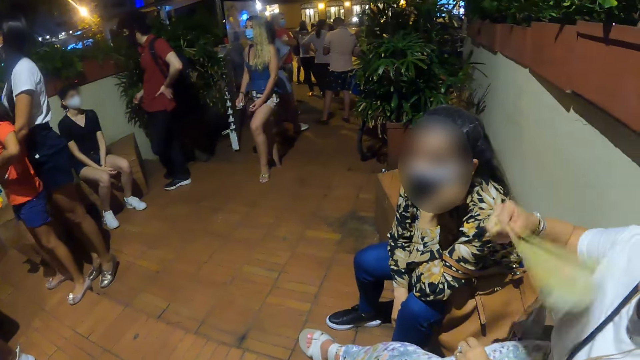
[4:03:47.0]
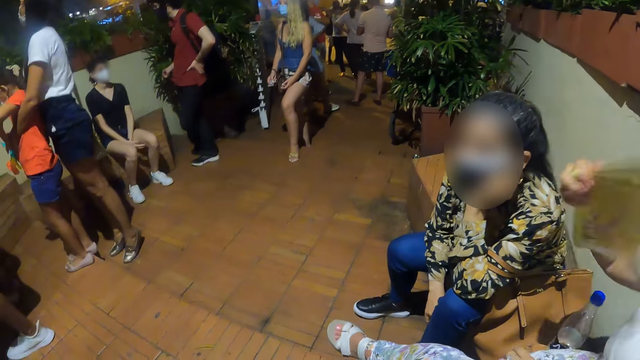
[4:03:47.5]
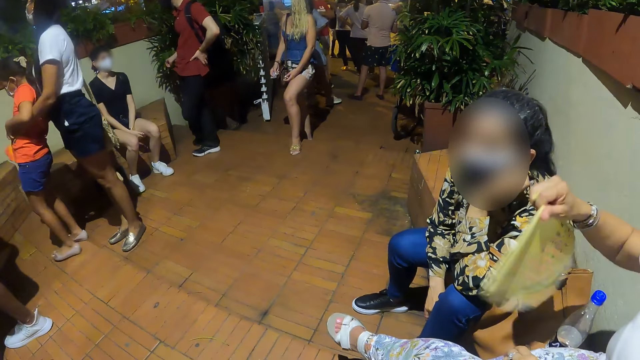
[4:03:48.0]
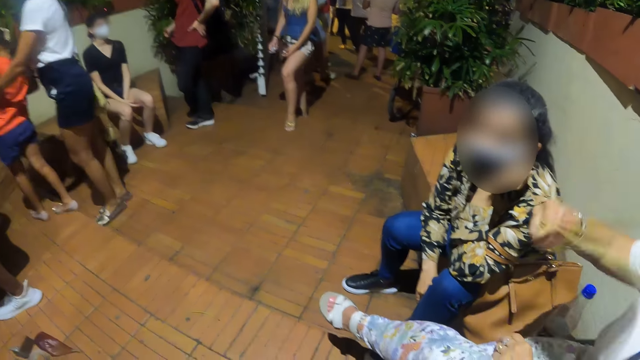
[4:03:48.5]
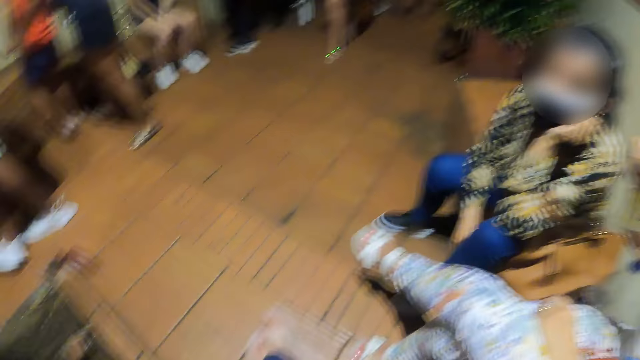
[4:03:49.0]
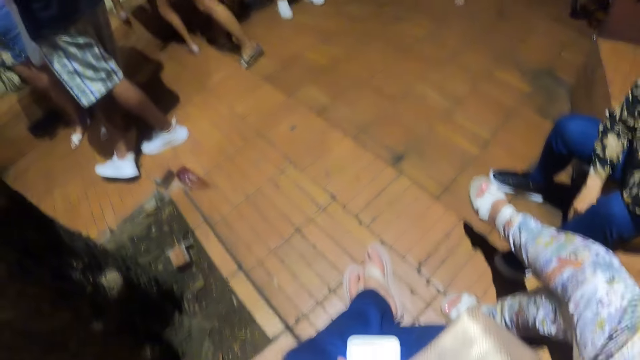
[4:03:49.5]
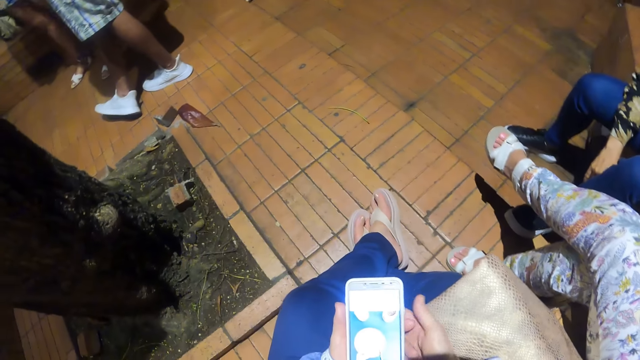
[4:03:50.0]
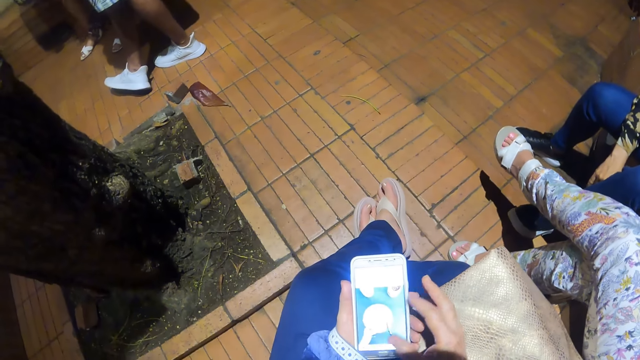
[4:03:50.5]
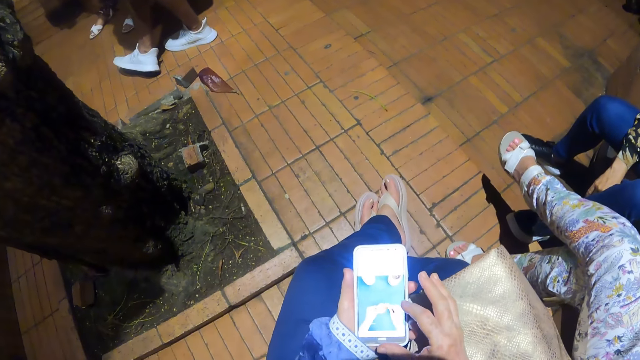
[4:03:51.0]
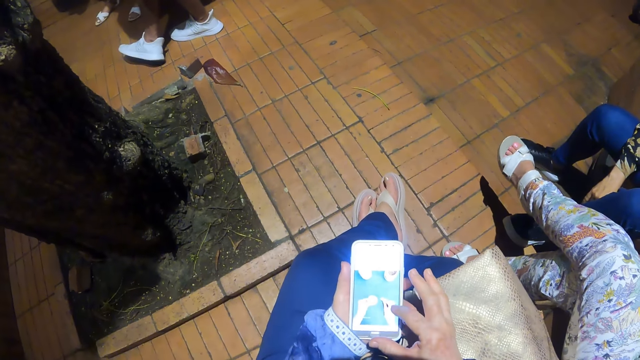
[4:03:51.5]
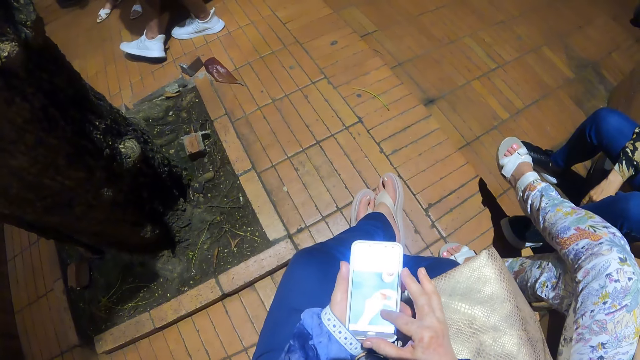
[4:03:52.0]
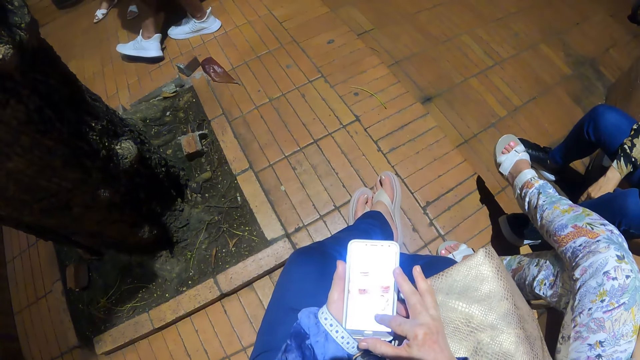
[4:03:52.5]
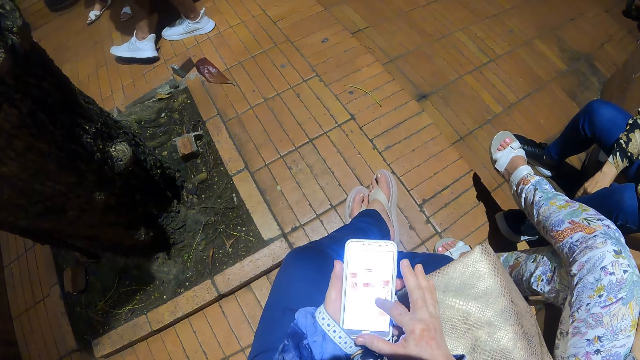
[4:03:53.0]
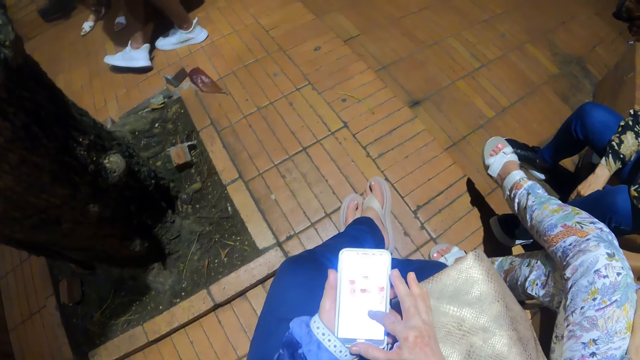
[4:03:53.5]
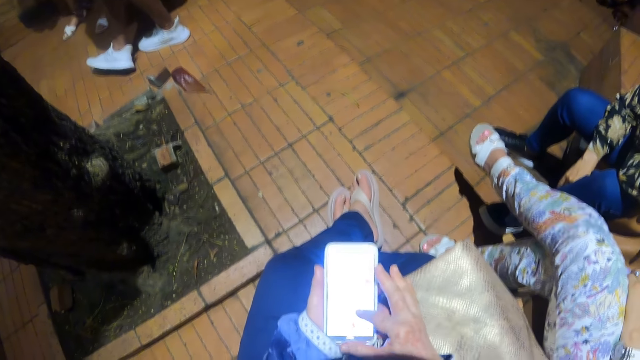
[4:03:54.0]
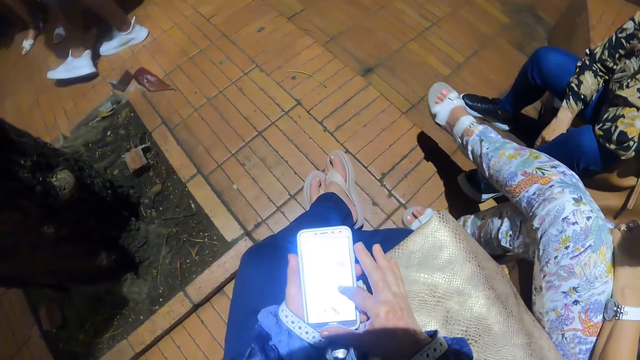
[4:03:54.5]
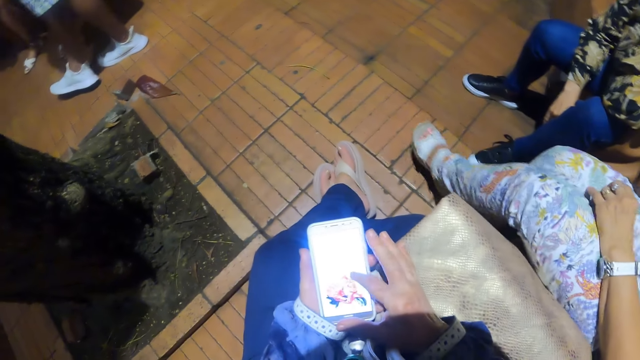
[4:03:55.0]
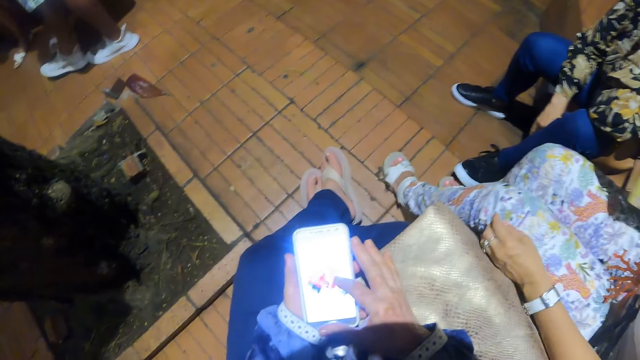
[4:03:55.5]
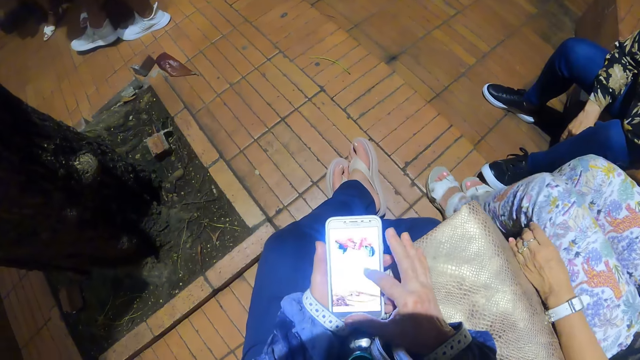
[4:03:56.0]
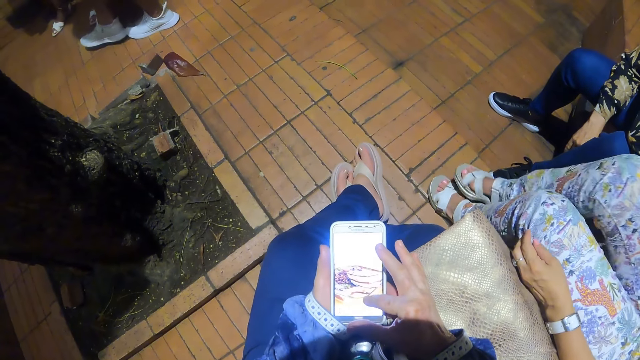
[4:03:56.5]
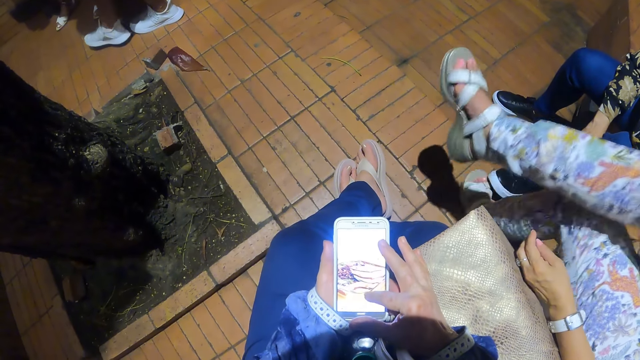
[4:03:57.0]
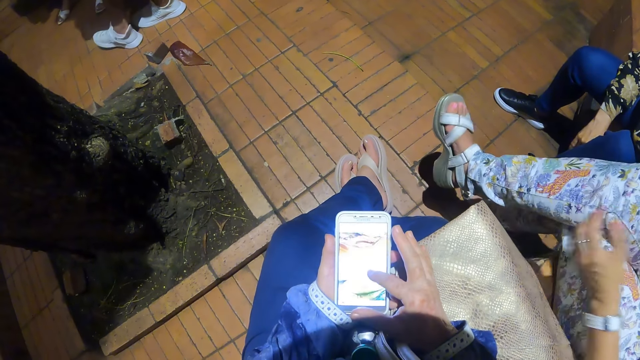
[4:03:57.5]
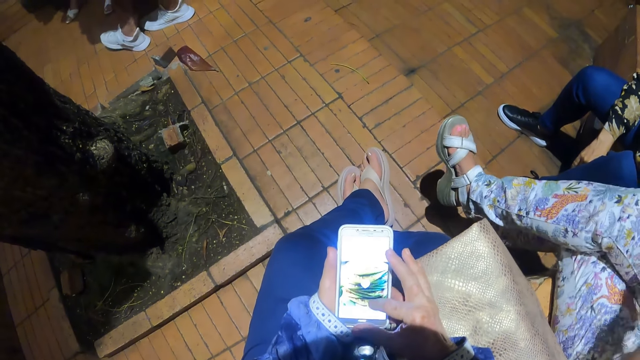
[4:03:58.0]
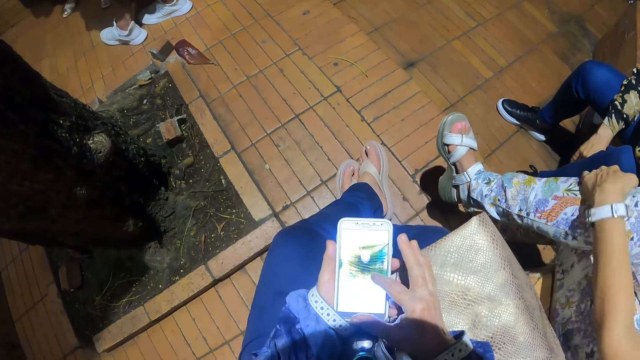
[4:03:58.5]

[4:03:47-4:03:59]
The camera wearer holds a phone. They scroll the phone.

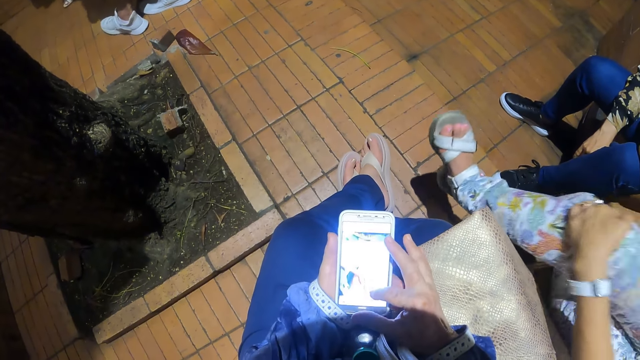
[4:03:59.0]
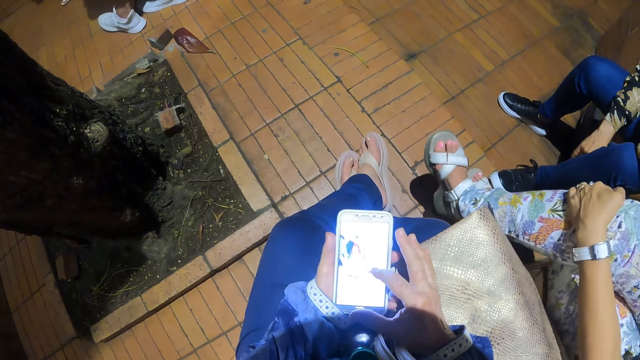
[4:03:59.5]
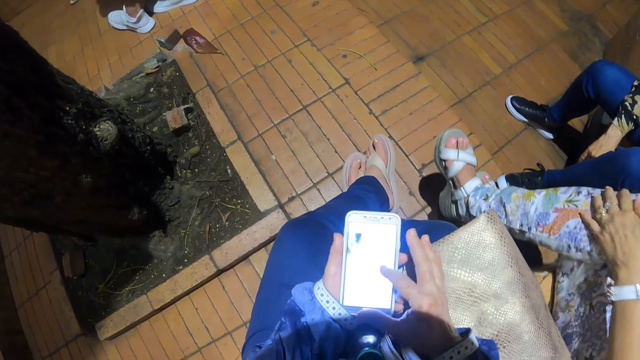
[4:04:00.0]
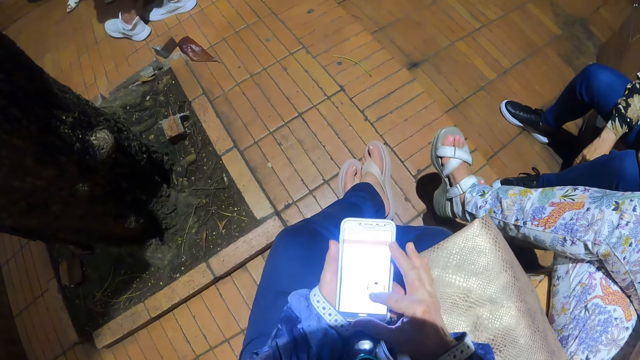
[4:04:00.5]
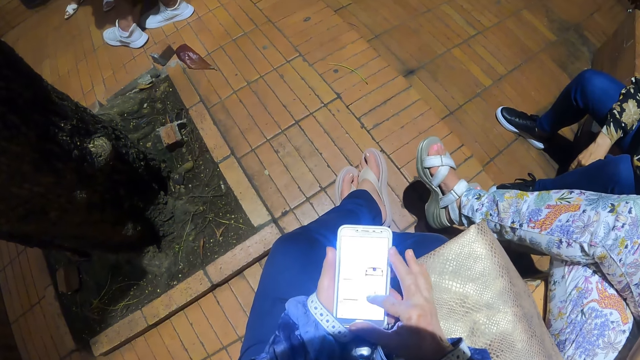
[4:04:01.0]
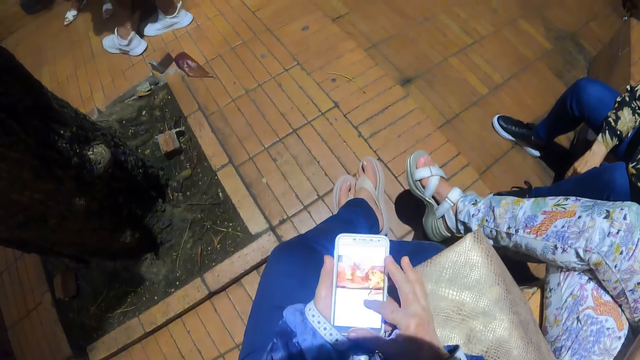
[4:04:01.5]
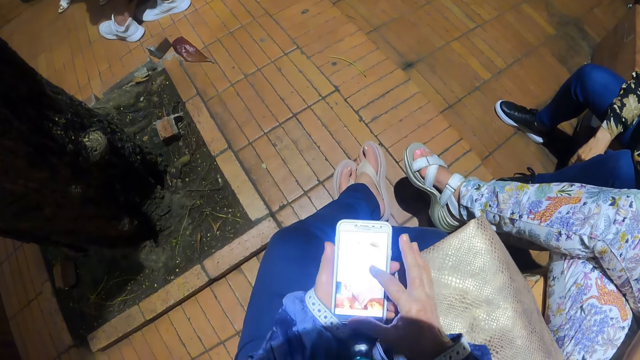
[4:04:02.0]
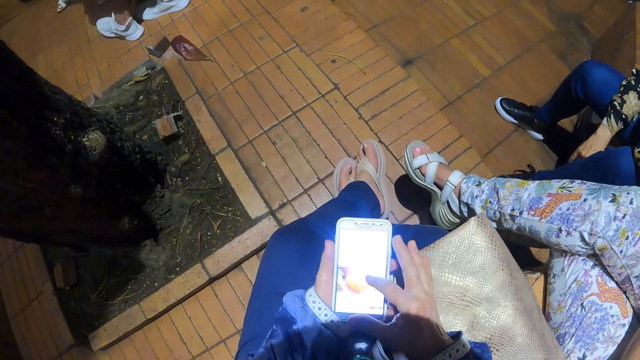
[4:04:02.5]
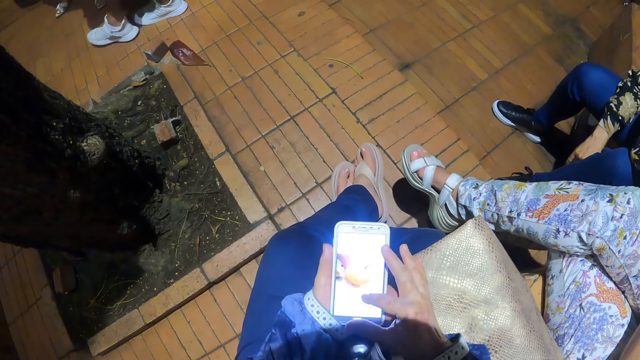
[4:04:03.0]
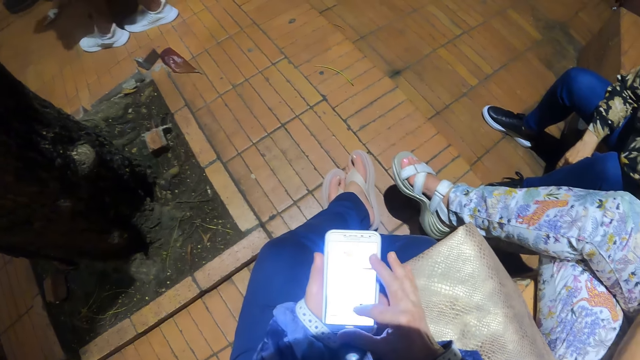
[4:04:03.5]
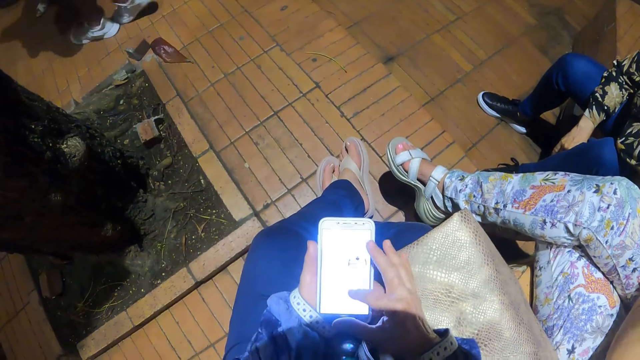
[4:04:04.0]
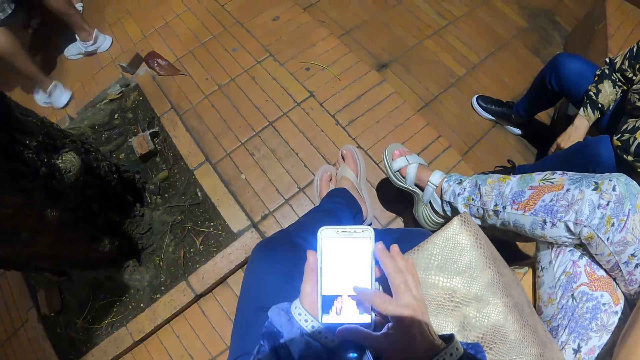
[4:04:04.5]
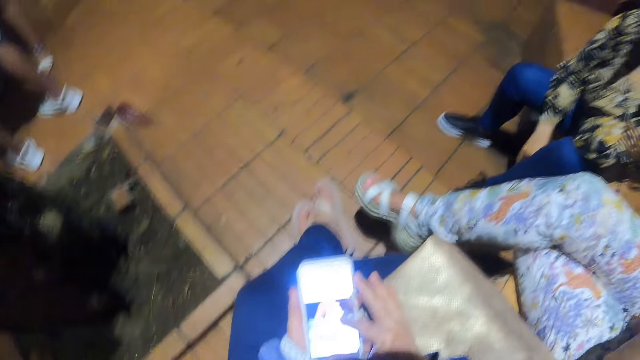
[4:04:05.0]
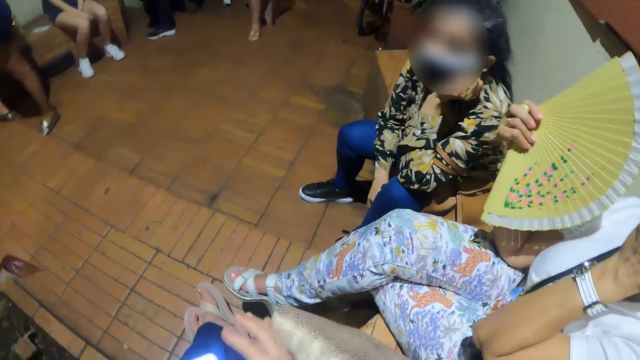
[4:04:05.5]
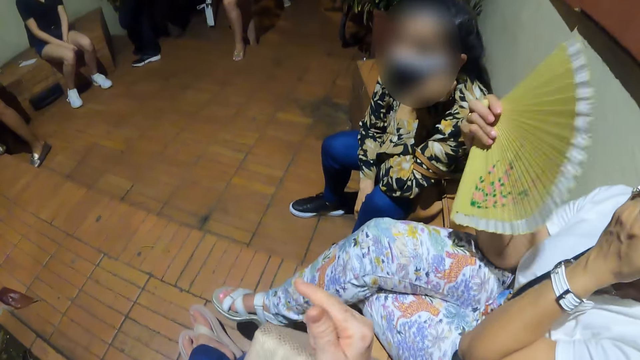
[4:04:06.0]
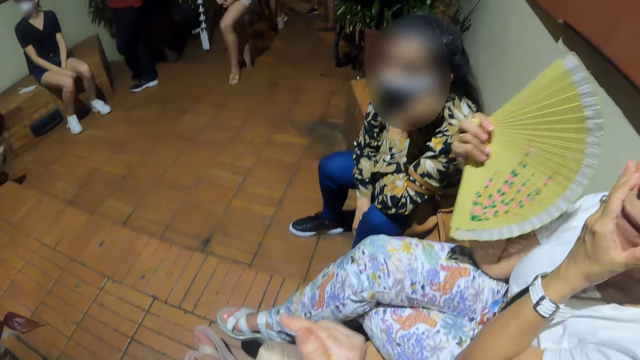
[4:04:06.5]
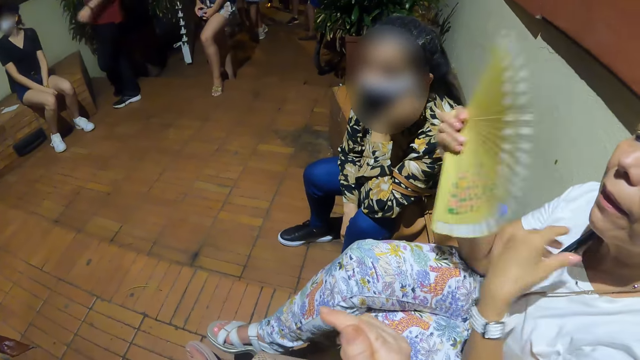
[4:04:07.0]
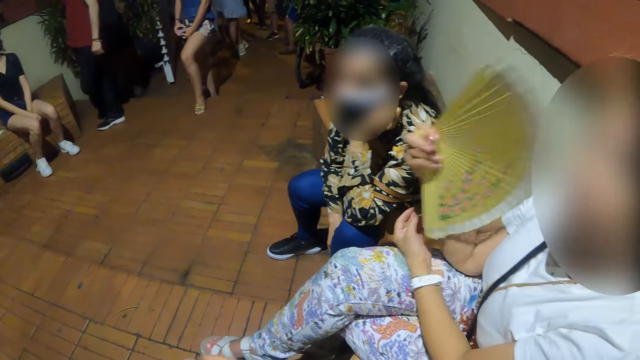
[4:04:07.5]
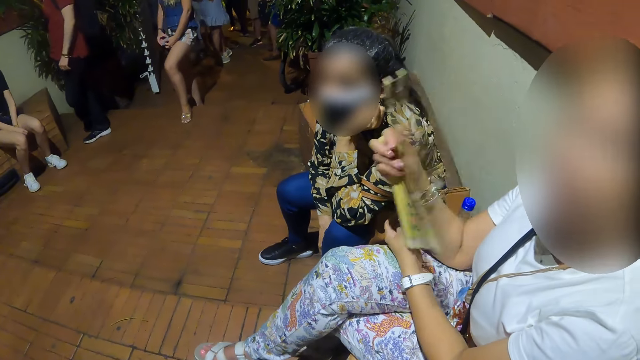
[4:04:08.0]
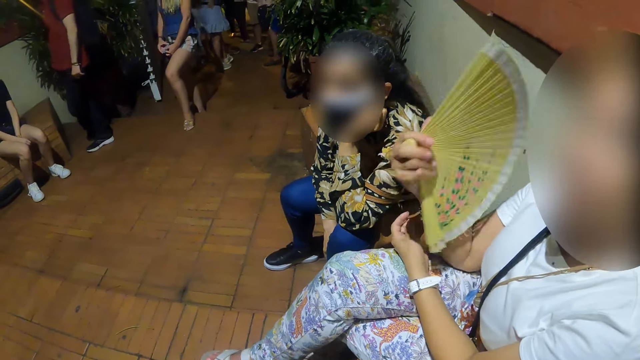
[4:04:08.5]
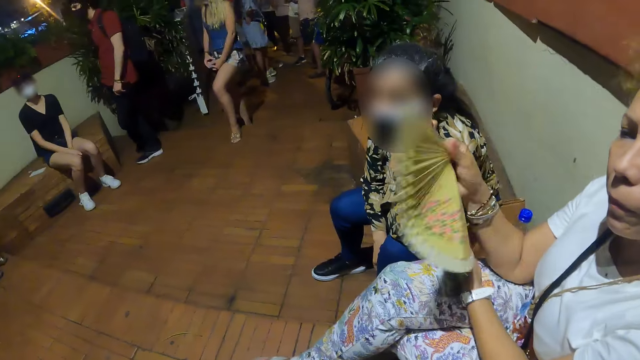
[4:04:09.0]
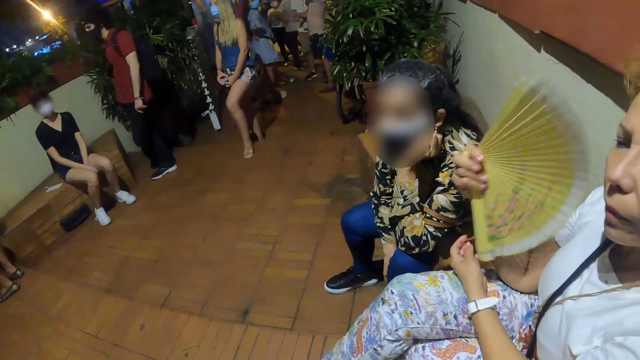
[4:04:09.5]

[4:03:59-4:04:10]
The camera wearer looks around. They converse with a woman and another woman. They use gestures.
